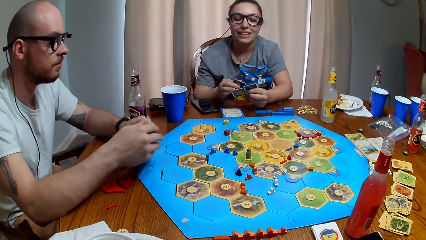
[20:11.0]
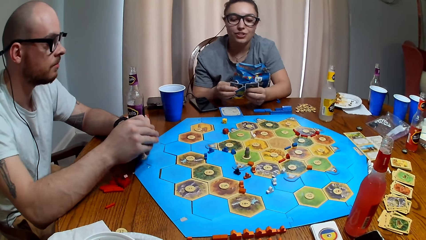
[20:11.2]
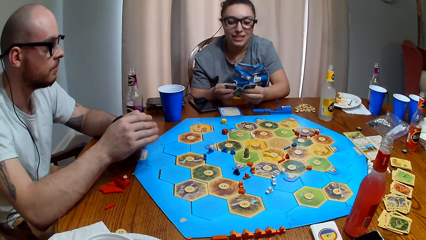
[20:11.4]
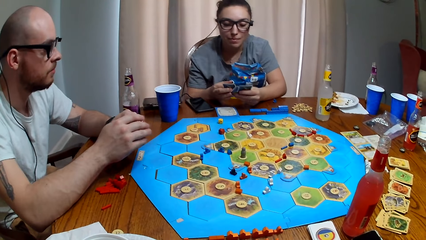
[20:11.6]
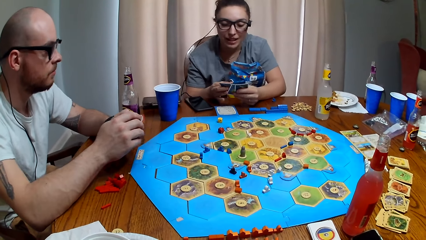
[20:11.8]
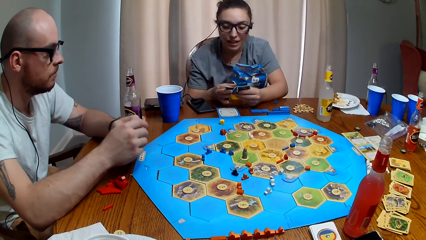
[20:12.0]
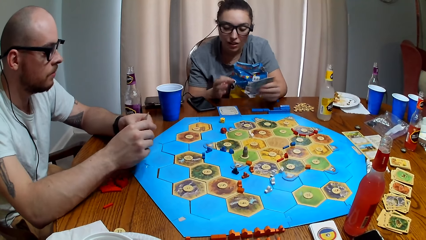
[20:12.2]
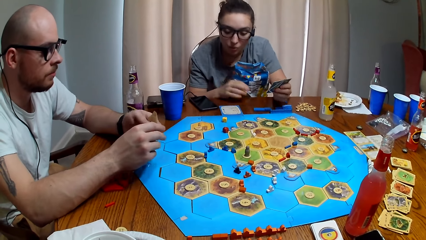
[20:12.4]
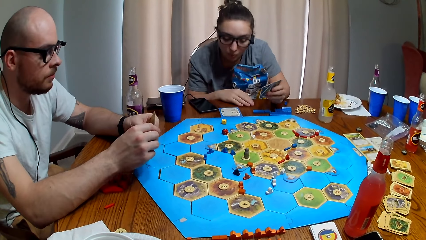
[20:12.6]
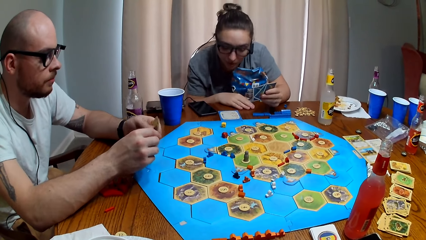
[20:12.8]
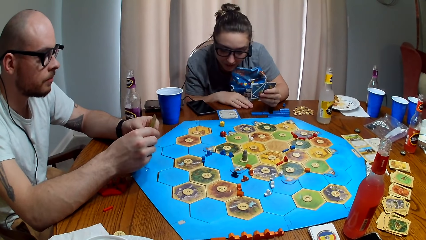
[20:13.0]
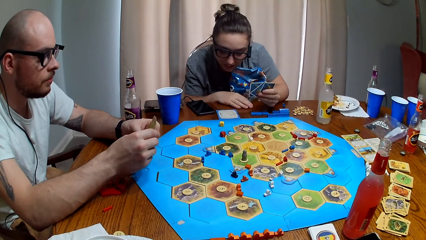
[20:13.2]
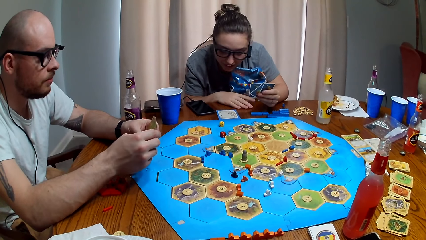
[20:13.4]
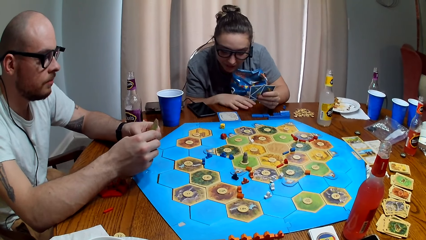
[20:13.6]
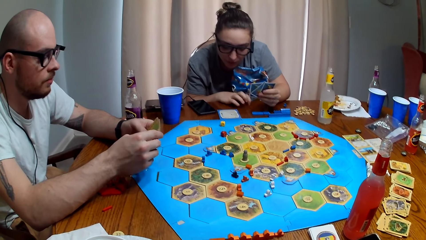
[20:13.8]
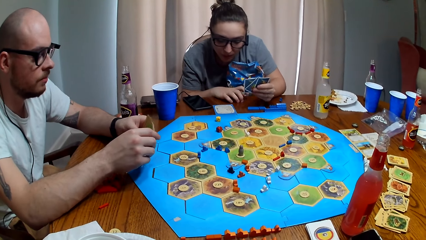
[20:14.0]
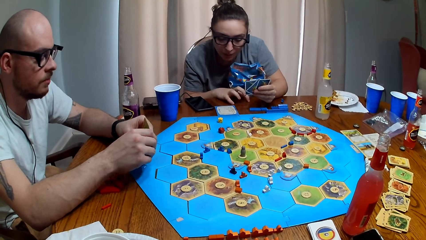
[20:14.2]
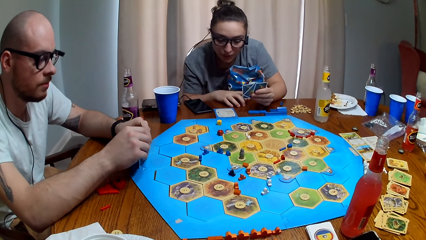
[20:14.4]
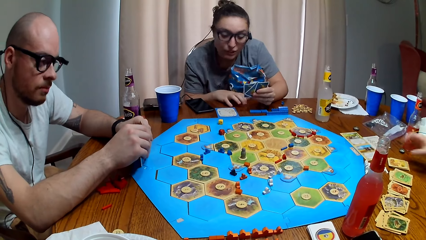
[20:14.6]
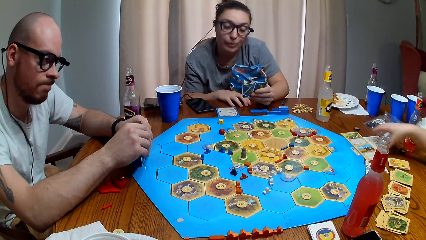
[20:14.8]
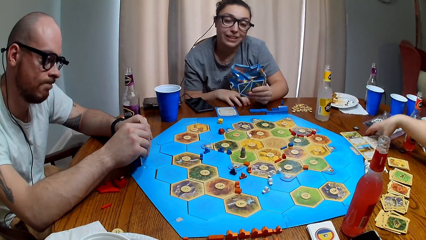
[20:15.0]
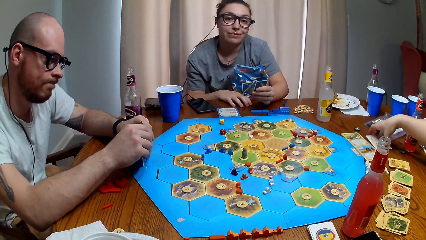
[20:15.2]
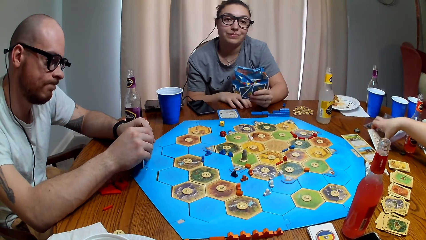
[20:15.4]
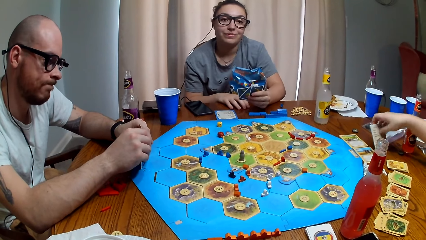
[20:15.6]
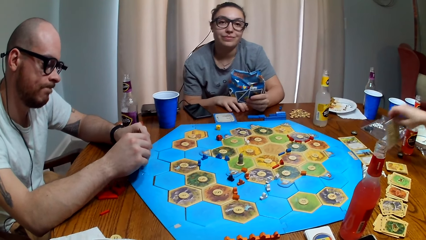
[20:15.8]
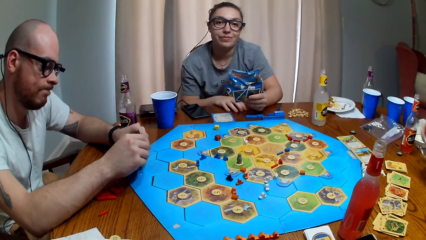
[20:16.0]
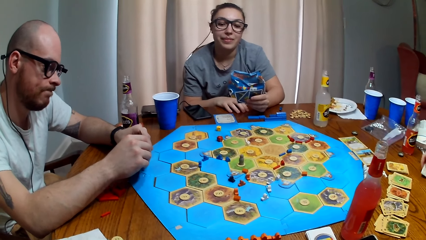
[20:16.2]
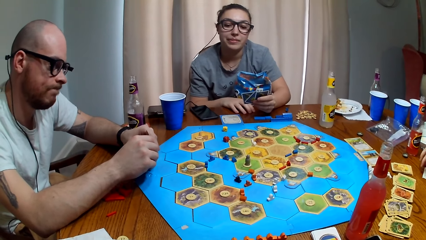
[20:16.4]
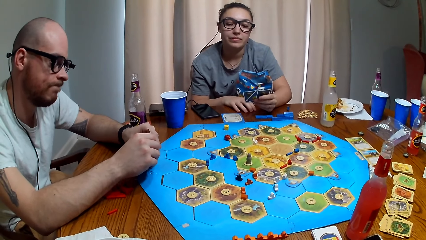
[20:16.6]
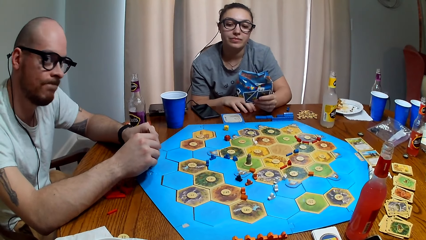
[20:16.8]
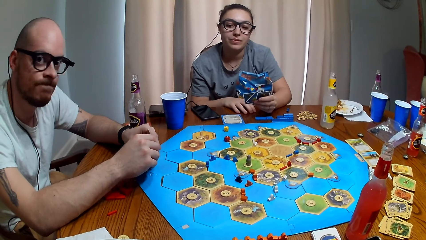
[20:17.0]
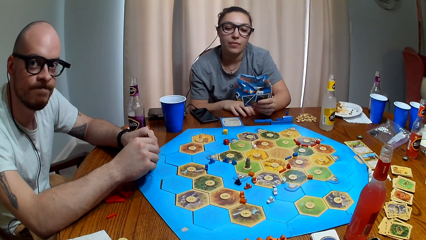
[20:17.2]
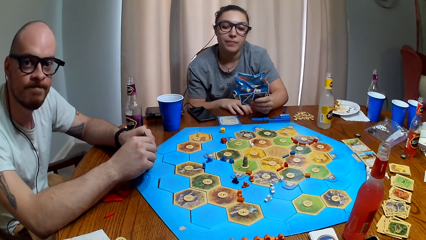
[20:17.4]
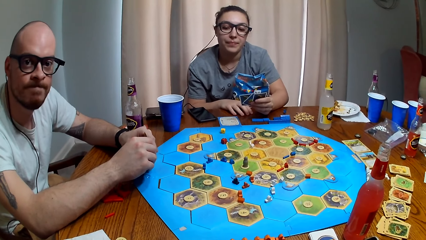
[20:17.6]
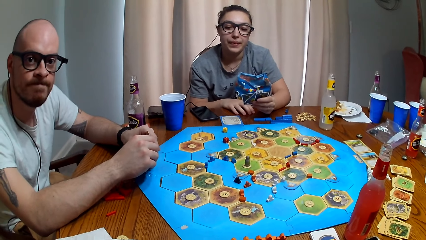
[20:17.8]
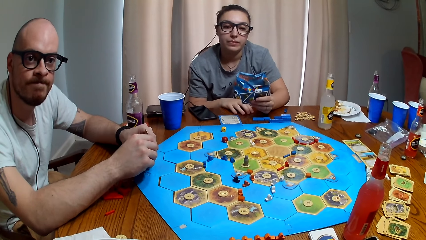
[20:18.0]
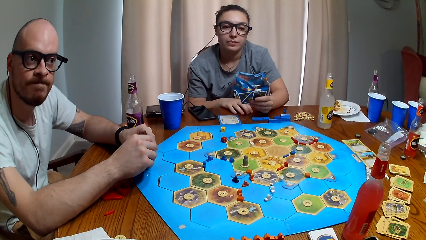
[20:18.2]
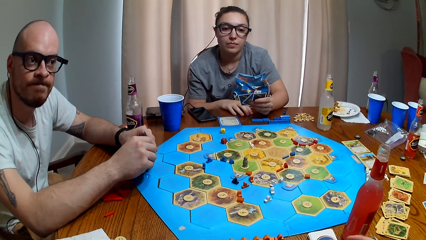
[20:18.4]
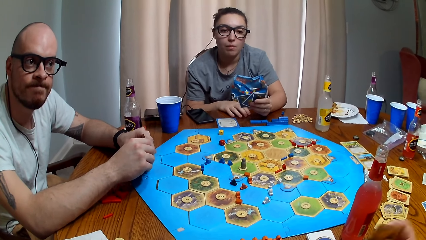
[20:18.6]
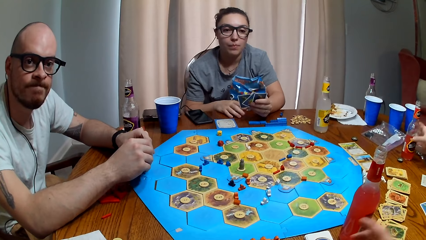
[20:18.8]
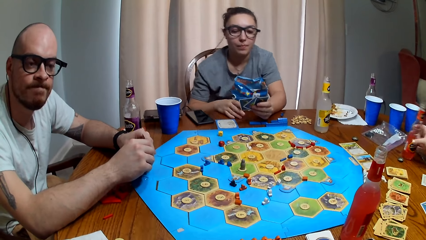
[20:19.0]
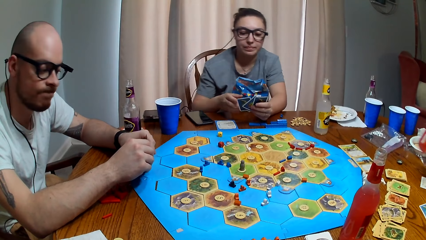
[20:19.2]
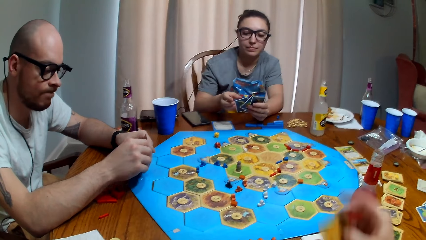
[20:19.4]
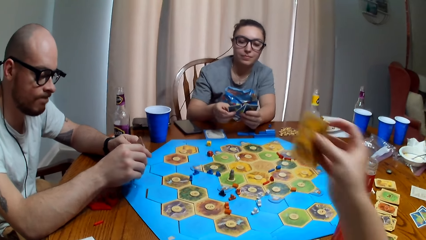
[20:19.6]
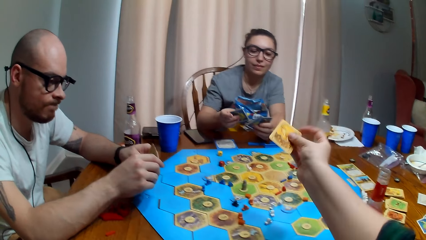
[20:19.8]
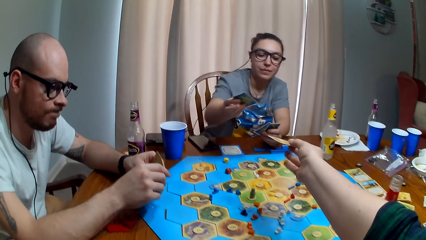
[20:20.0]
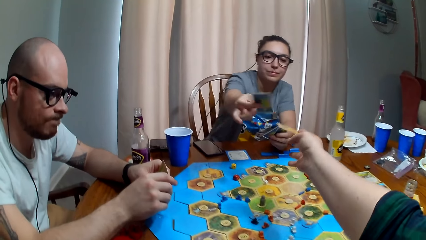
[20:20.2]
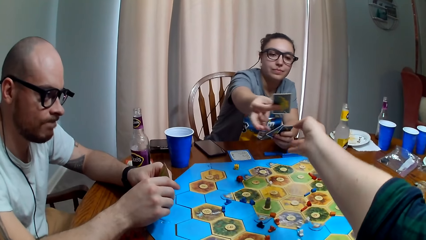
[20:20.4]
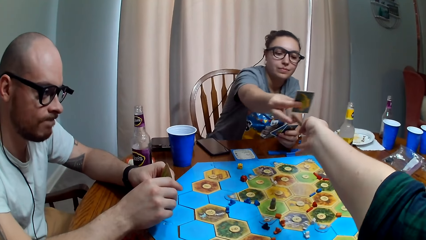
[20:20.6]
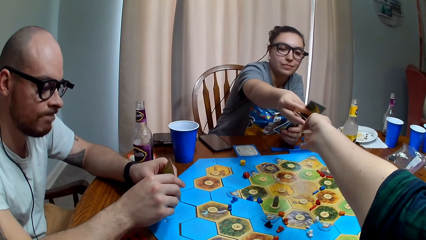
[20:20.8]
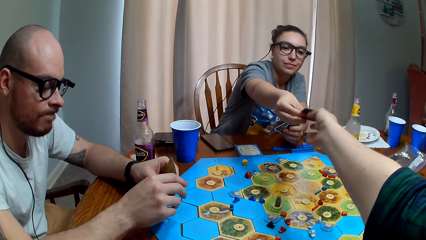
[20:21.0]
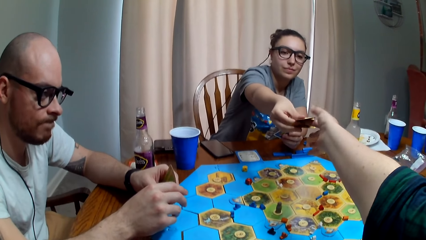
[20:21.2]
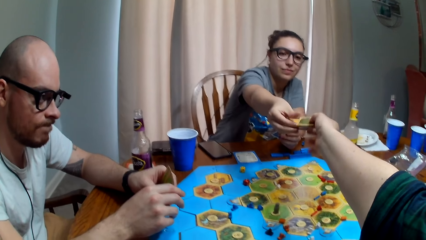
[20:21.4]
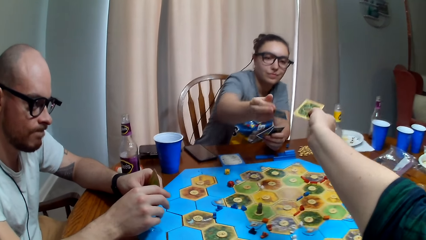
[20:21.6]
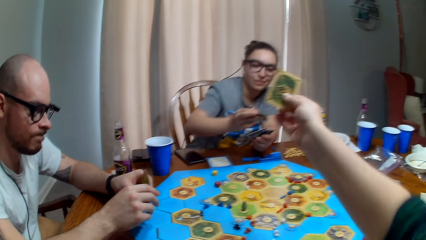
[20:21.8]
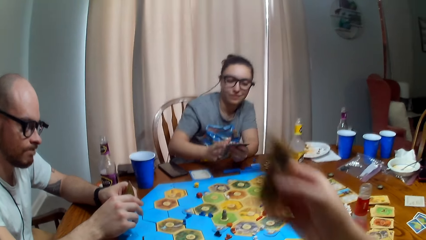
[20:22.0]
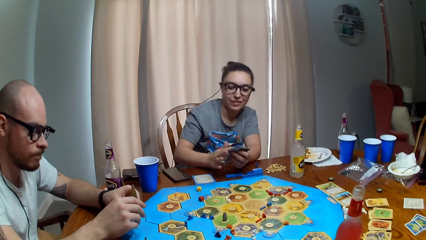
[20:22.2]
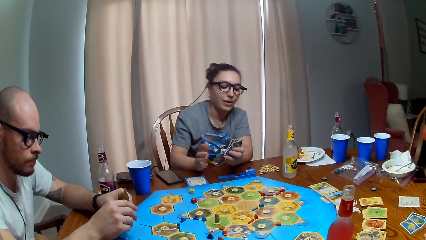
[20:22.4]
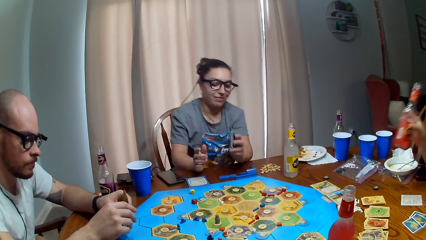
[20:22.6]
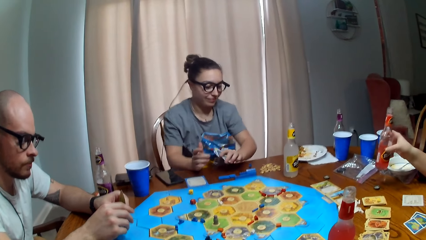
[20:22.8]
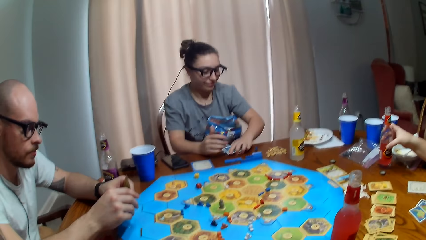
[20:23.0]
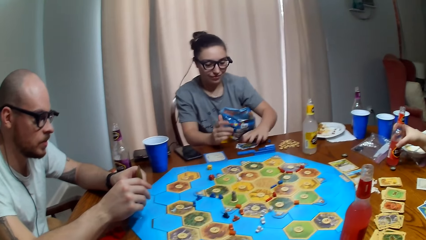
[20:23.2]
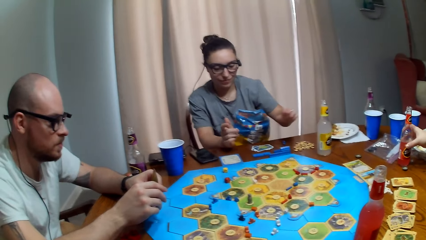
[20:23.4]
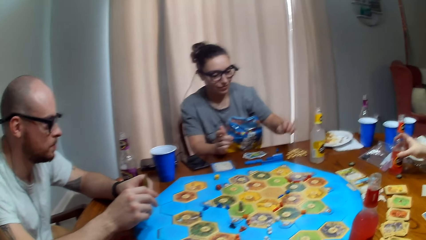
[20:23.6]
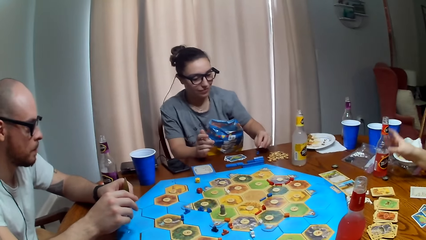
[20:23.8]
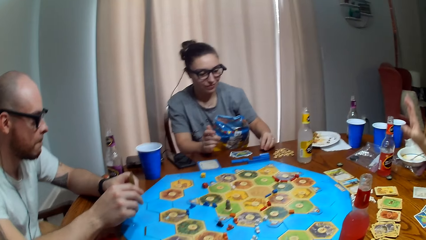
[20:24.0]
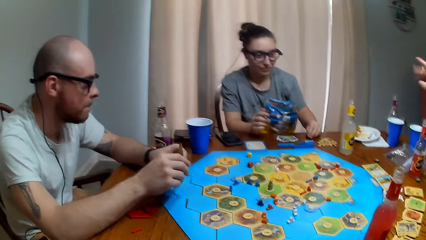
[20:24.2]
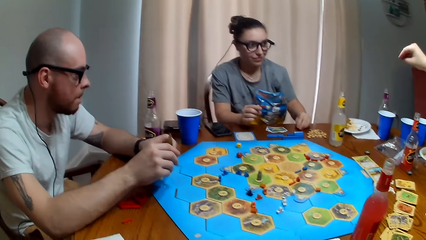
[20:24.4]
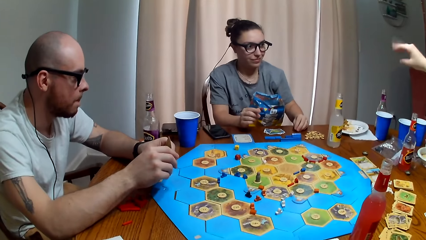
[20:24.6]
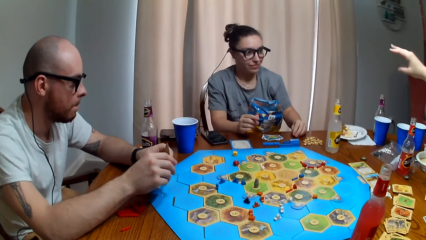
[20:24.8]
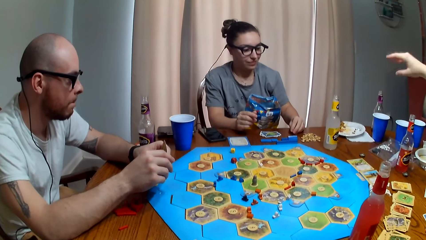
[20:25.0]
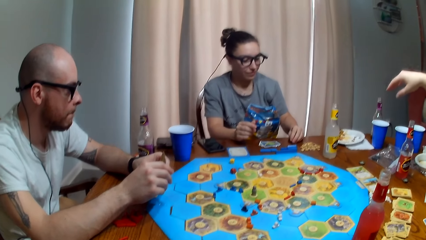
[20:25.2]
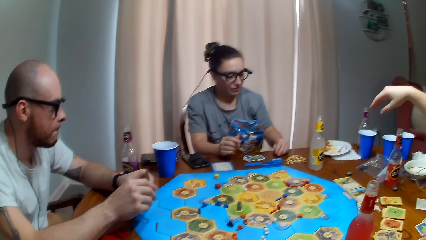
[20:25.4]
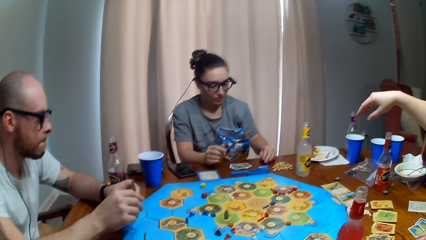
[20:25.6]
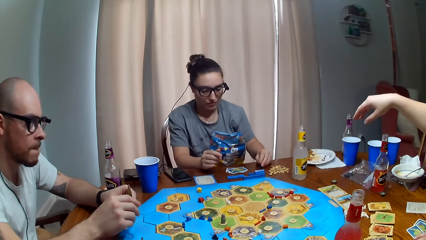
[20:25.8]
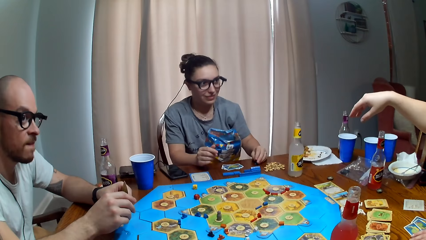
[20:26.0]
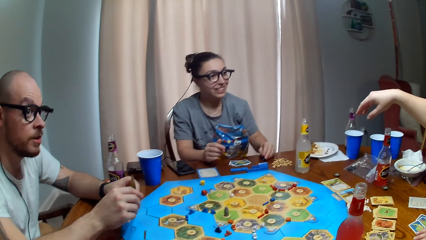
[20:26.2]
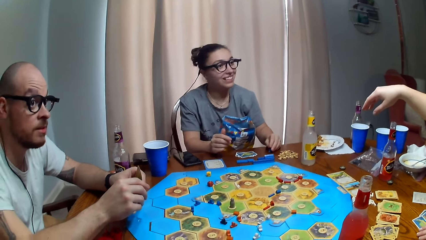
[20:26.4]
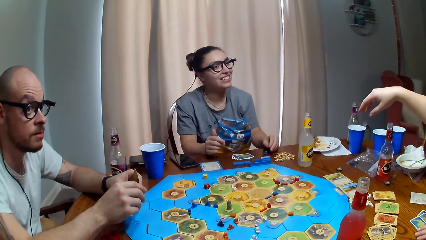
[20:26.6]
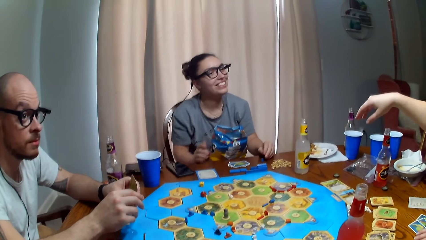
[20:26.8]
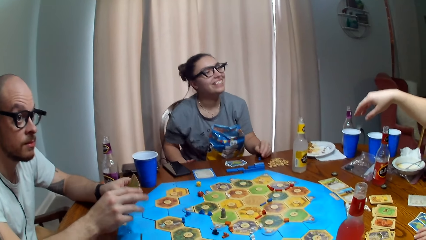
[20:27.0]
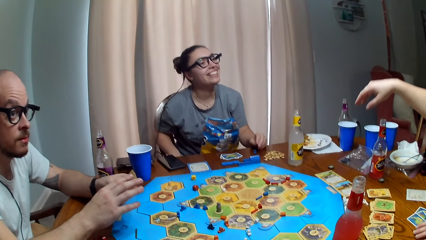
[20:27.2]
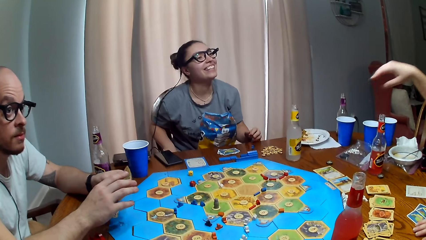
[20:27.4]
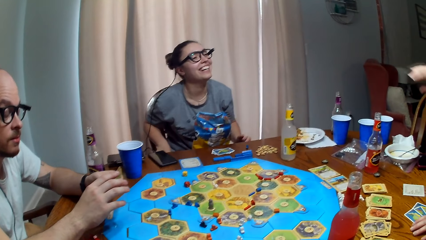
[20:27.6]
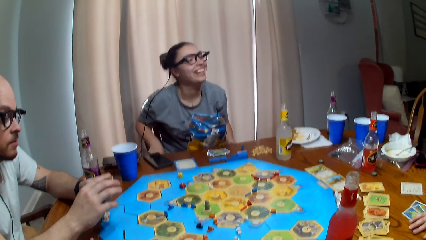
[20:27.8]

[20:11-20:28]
A person talks. The camera wearer picks up a card on the table. They talk. Another person picks up her soda bottle. The camera wearer gives the first person a card. They take a card from the first person. The other person puts the soda bottle on the table. She talks. She waves at the first person.
